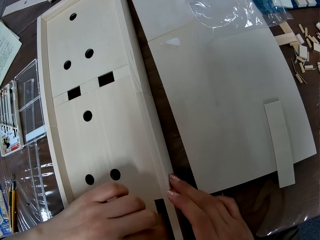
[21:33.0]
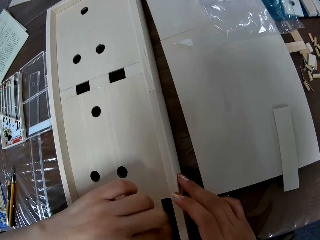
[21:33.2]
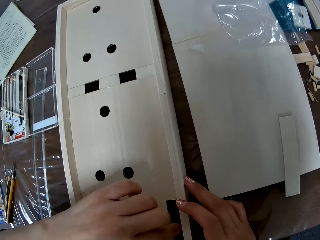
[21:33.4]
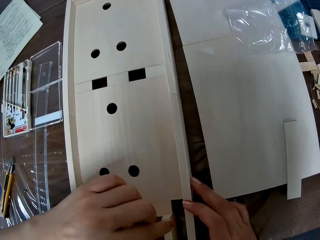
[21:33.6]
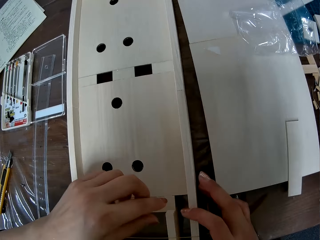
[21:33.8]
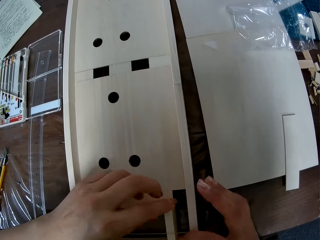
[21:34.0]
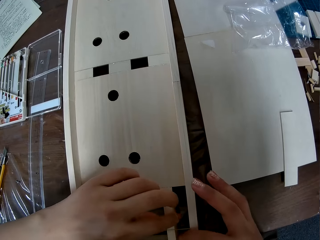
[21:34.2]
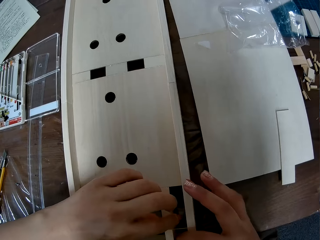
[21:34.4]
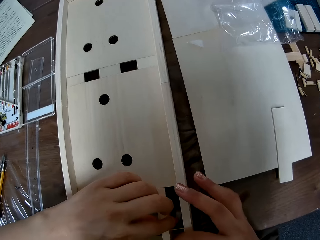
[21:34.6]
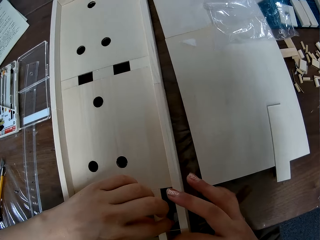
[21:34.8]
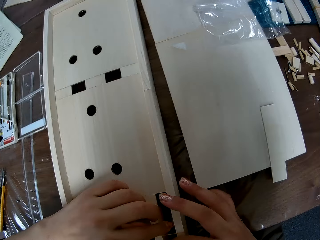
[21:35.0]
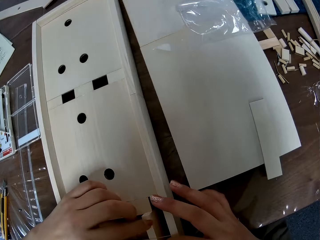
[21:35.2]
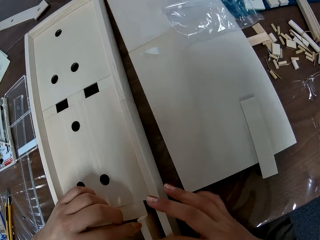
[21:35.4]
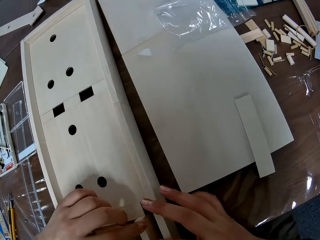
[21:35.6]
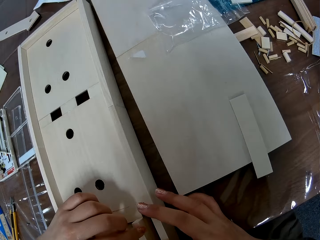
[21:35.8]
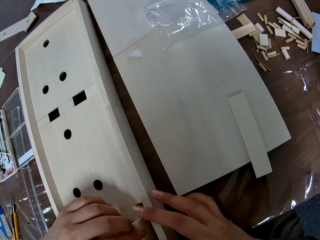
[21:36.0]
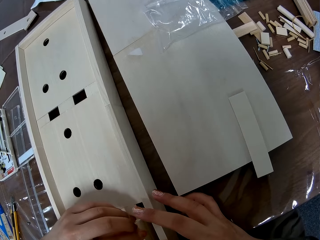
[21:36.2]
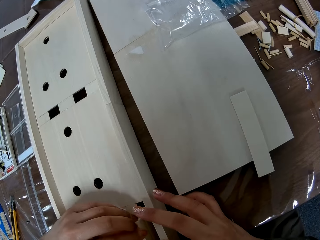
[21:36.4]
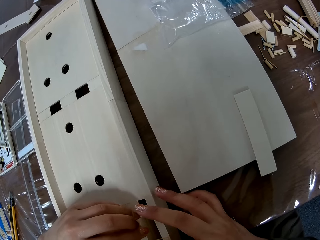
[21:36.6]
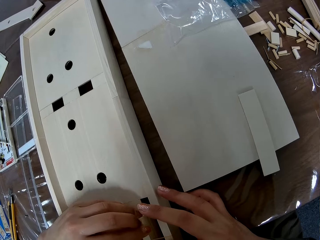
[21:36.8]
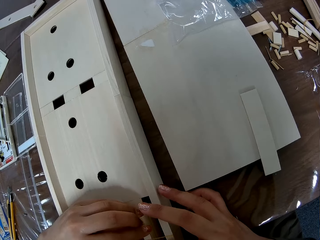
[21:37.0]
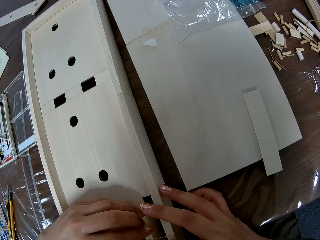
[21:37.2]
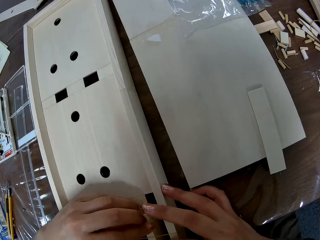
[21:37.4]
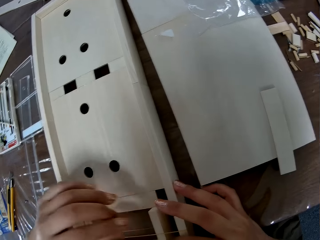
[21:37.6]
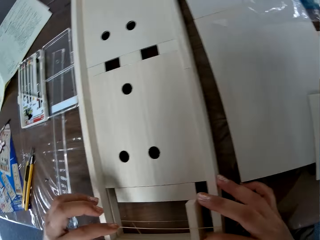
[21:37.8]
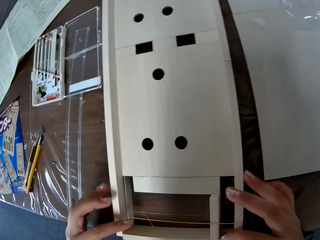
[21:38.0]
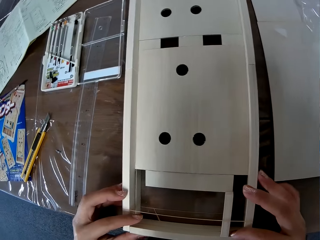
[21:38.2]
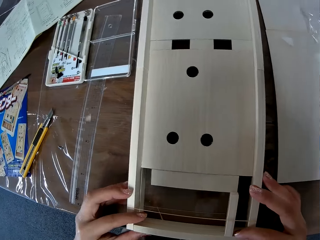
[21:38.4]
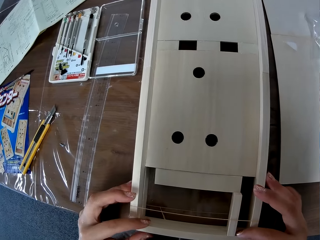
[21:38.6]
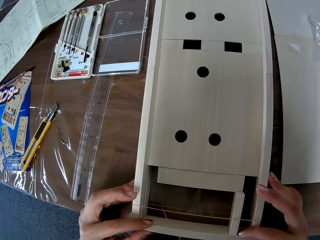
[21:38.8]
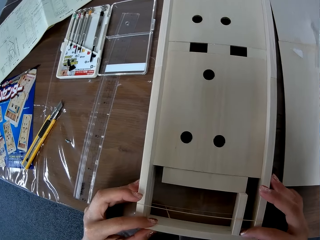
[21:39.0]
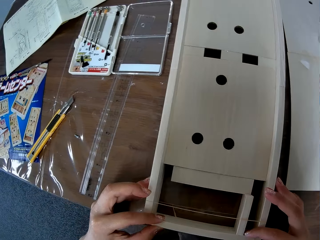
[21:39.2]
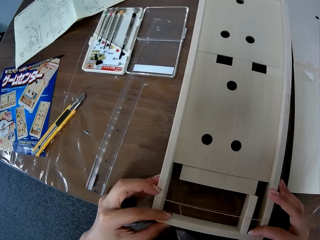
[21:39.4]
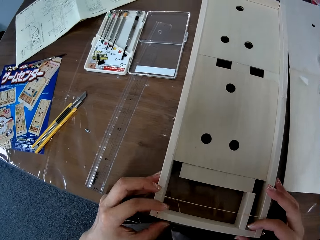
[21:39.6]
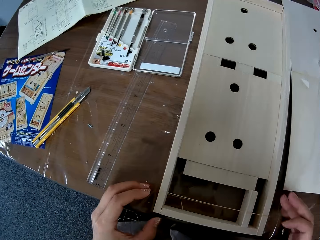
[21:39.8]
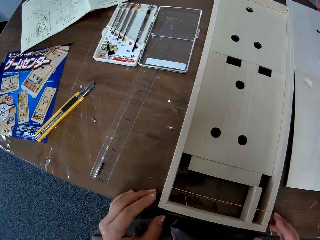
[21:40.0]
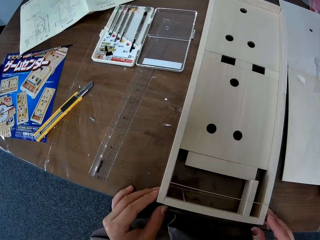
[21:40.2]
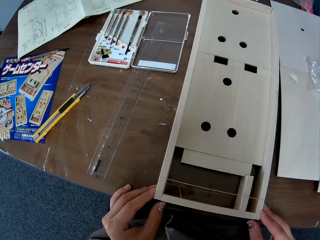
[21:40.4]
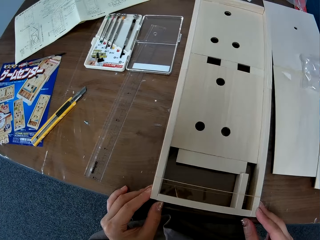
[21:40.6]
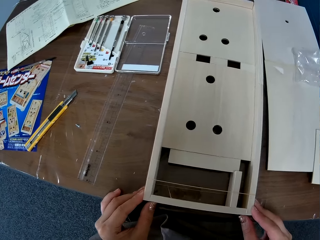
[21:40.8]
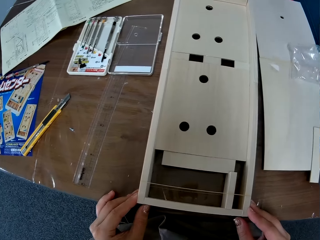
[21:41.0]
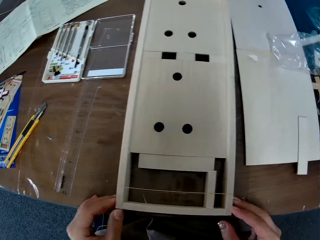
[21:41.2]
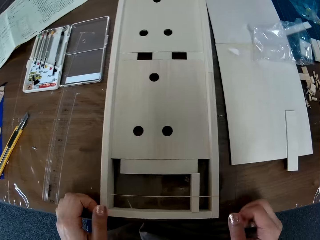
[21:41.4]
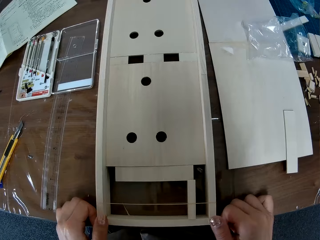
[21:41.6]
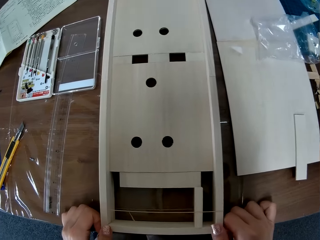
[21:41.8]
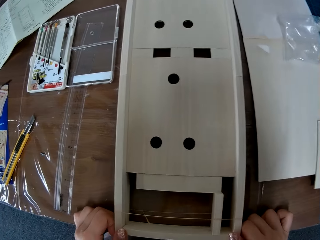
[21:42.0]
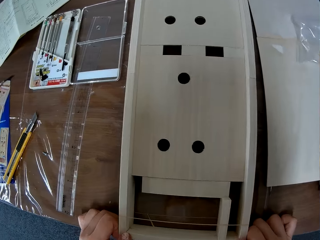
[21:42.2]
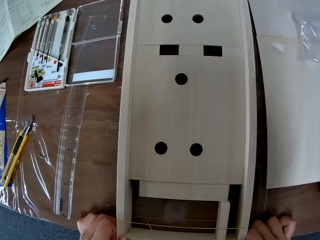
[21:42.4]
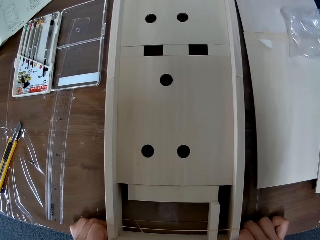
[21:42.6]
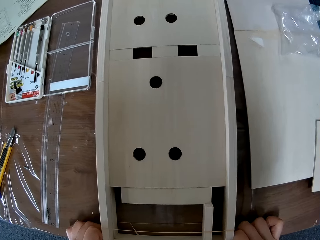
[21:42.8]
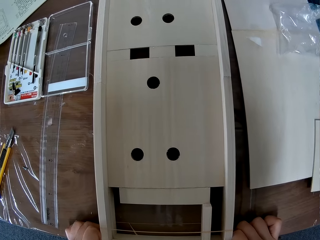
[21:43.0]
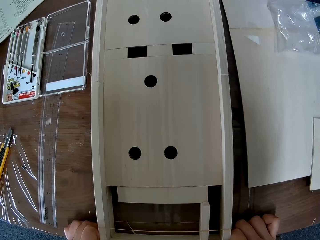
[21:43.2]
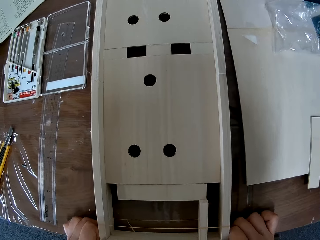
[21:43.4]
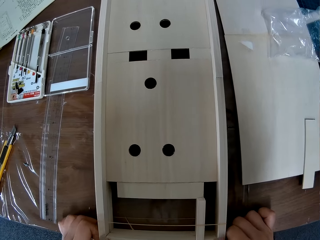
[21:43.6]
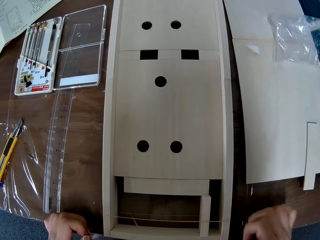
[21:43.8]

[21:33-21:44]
The camera wearer moves a camera. She moves her hands. She fixes a crafting wood. She withdraws her left hand. She holds the corners of the crafting wood. She withdraws her hands. She bonds the corners of the crafting wood. She presses the edges of the craft board together. She fixes the corners of the crafting wood. She moves the camera.

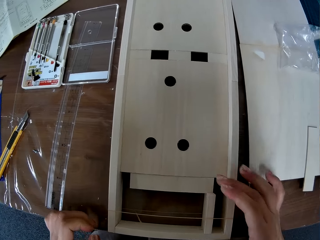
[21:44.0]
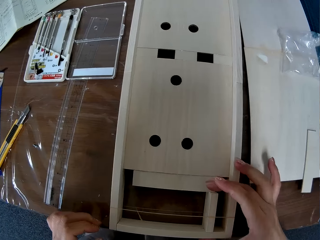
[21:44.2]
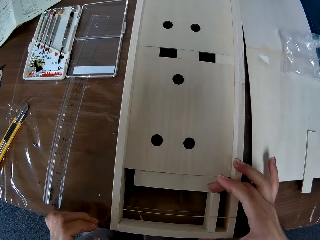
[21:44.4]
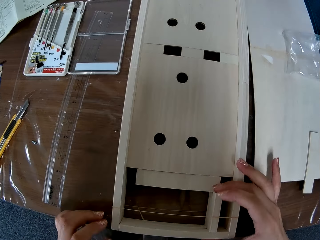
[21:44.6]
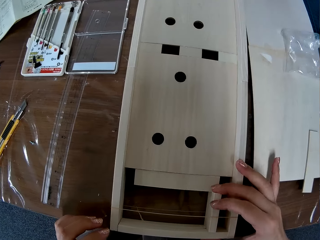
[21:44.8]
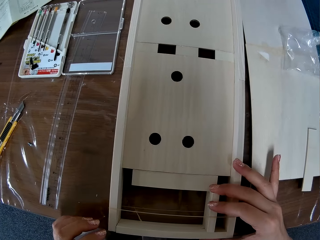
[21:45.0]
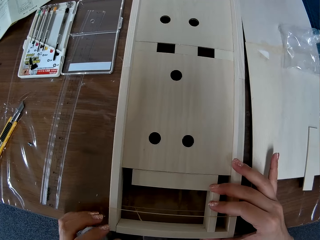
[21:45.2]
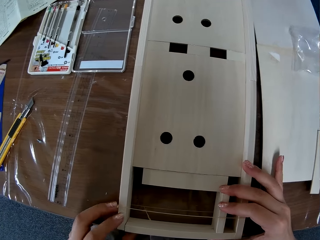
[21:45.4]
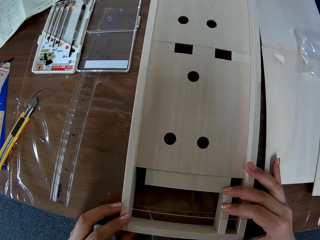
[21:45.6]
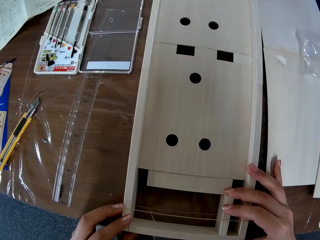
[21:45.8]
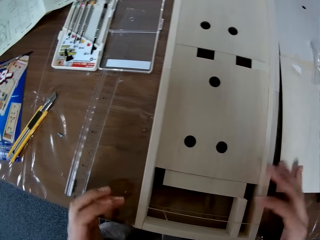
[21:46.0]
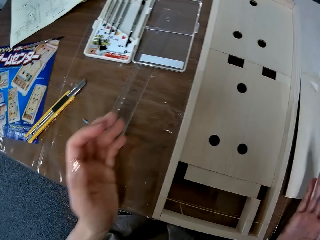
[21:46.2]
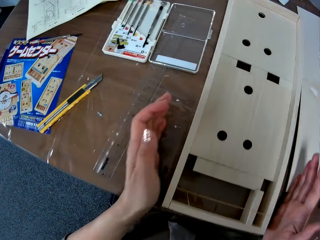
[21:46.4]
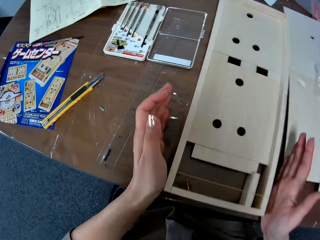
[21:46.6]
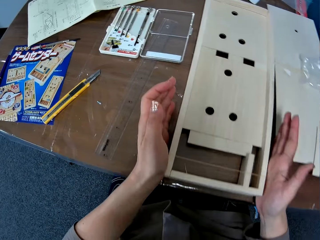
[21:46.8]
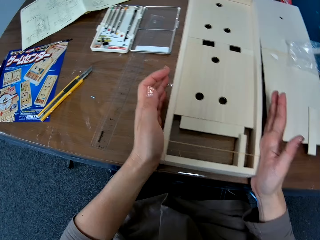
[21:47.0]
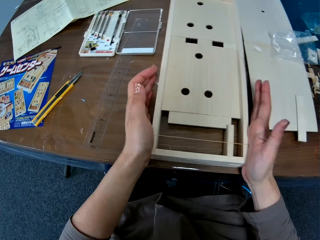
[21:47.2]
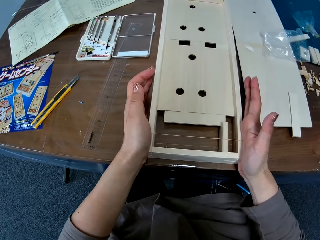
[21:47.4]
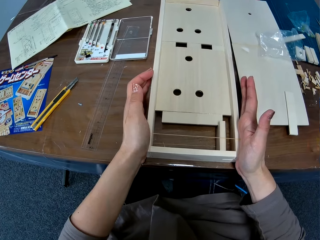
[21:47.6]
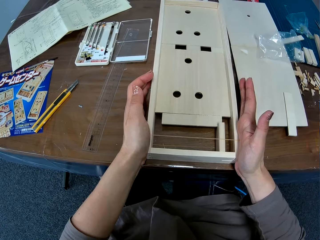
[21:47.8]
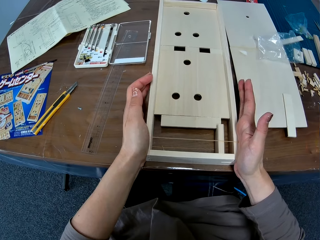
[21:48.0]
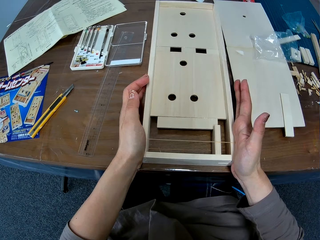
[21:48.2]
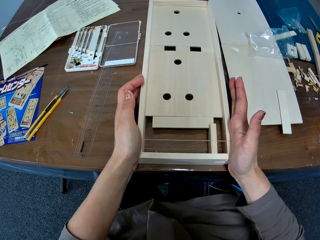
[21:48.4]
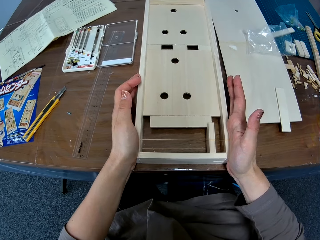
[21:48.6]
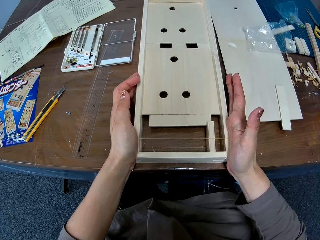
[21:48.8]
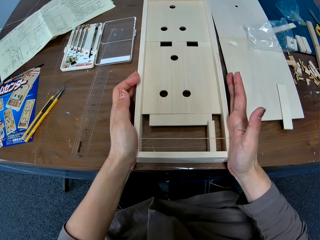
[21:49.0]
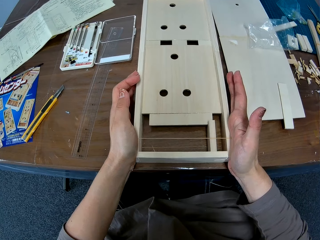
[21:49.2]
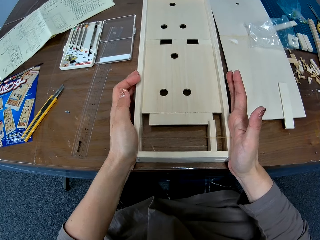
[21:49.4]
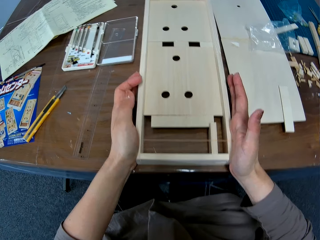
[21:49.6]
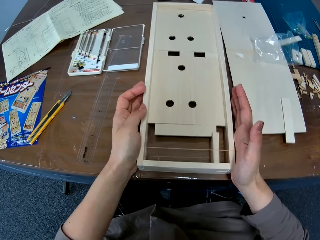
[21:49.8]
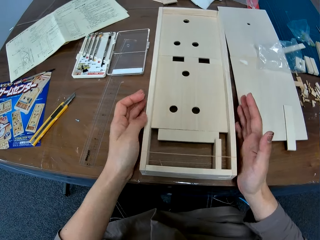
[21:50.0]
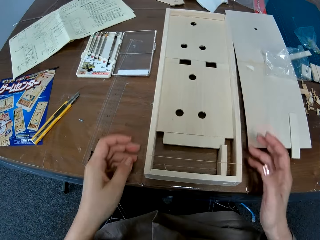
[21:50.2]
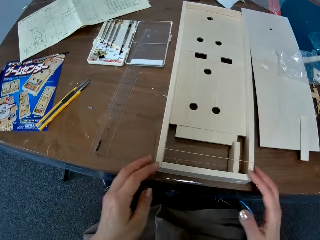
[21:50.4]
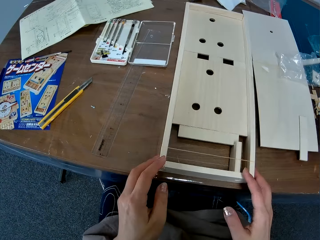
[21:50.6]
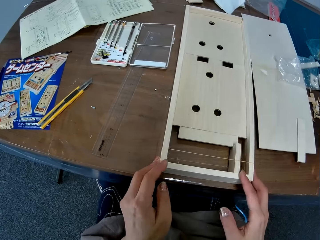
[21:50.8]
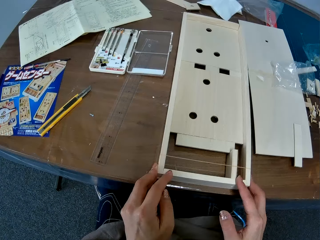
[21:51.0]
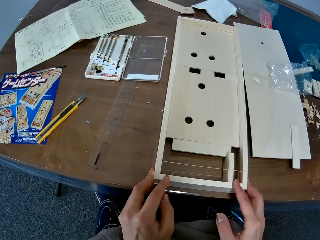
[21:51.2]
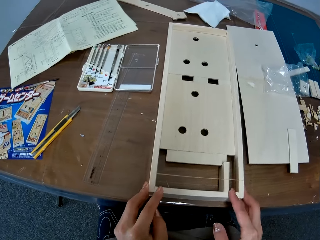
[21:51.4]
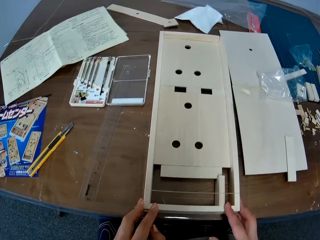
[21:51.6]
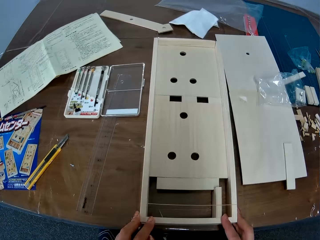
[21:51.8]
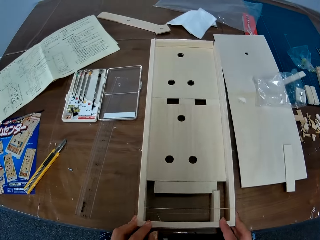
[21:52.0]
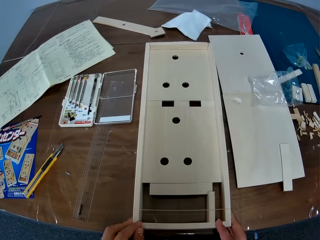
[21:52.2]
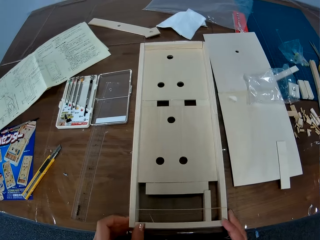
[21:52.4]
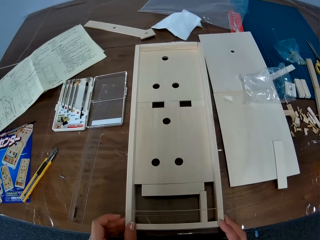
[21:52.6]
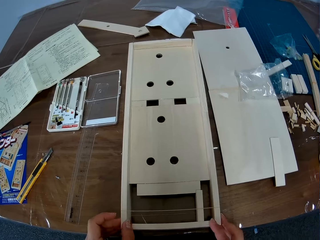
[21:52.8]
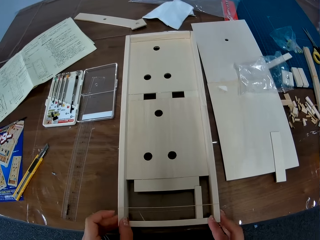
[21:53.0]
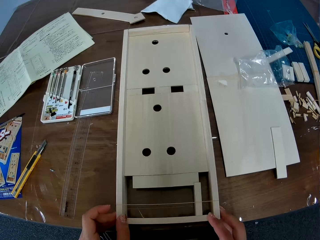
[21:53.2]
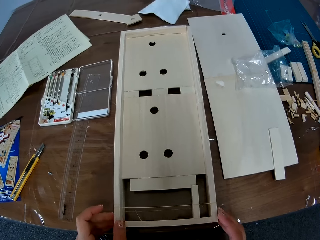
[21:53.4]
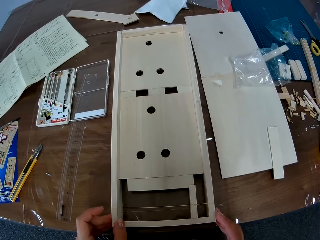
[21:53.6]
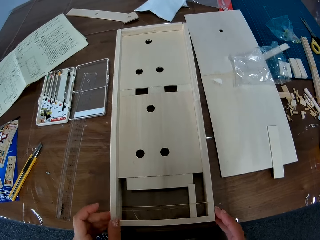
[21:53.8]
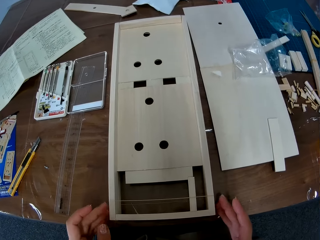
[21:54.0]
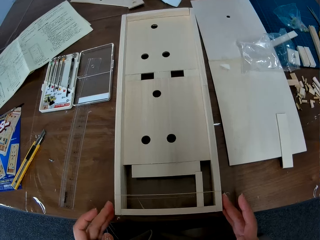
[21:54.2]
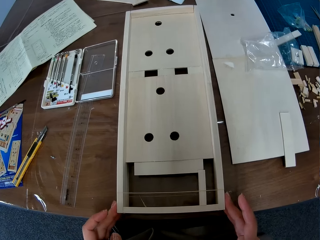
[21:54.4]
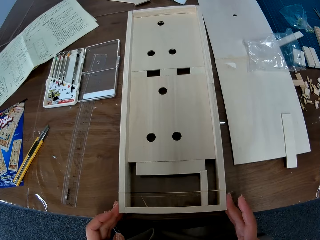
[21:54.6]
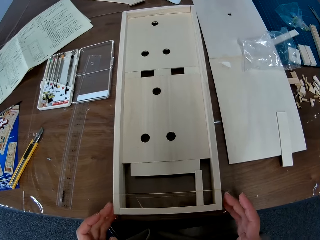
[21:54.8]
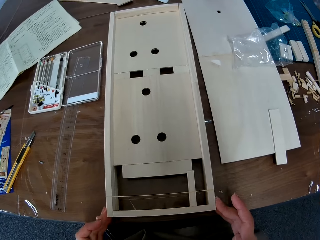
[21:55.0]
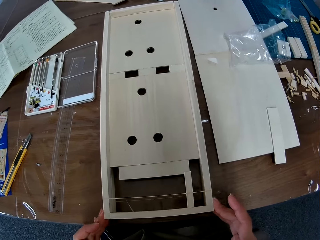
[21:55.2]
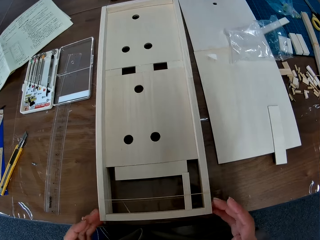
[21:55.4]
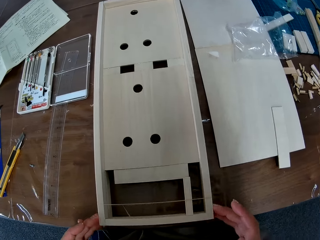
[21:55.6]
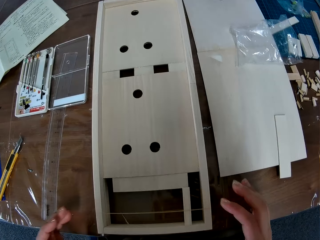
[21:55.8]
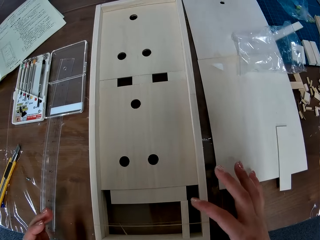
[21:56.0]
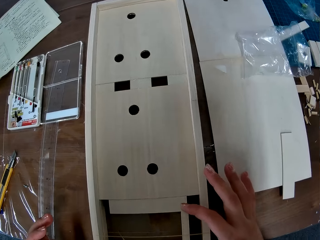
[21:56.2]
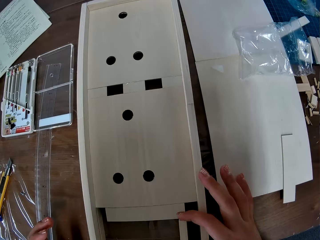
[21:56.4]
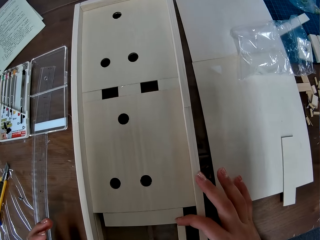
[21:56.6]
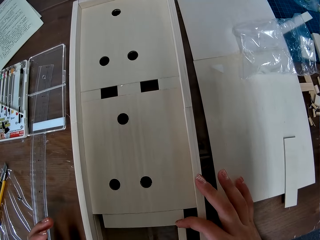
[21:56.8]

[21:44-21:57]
The camera wearer touches a crafting wood. She fixes the crafting wood. She bonds the crafting wood. She continues to press the edges of the craft board together. She withdraws her hands. She moves a camera. She fixes the crafting wood. She moves the camera. She moves her hands. She fixes the crafting wood. She holds the crafting wood.
